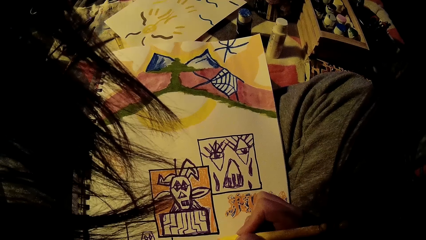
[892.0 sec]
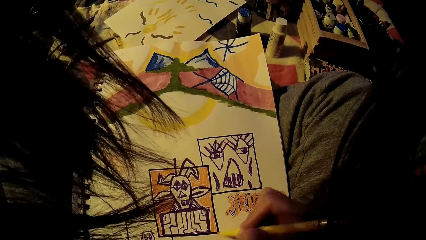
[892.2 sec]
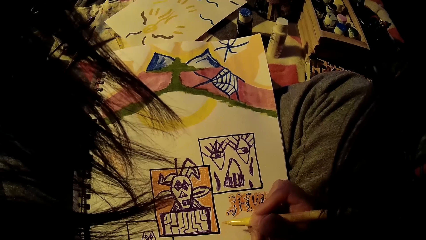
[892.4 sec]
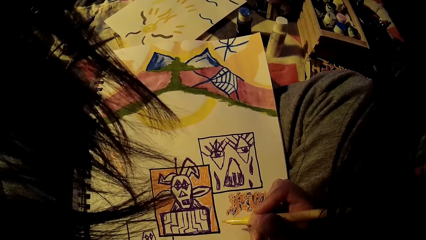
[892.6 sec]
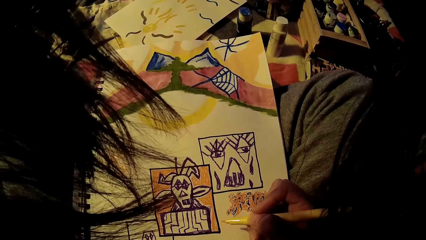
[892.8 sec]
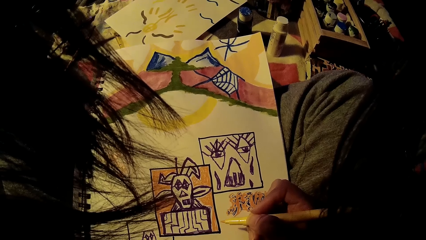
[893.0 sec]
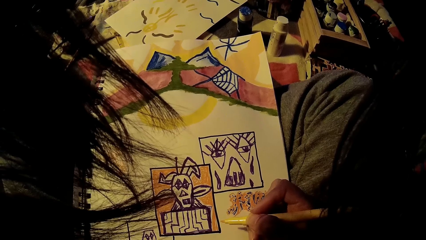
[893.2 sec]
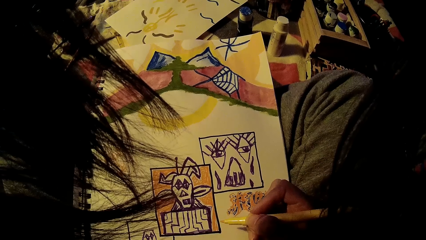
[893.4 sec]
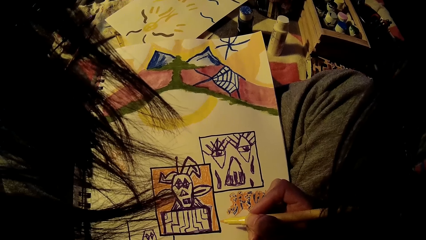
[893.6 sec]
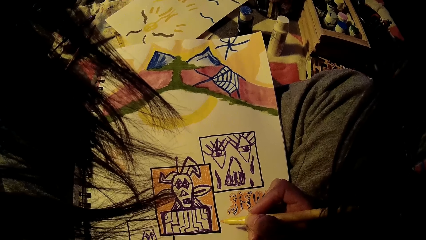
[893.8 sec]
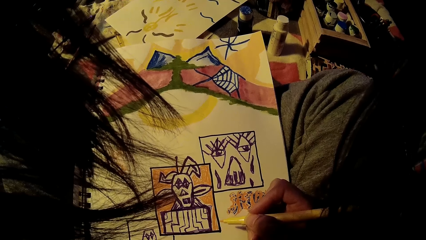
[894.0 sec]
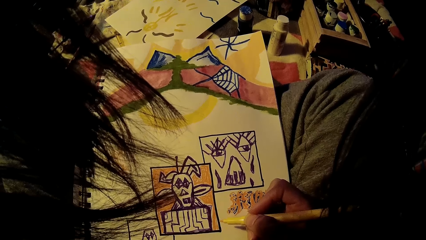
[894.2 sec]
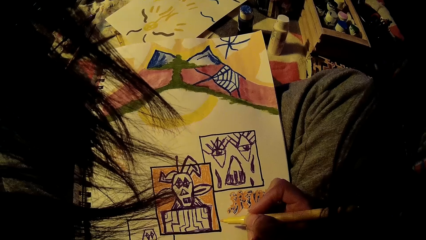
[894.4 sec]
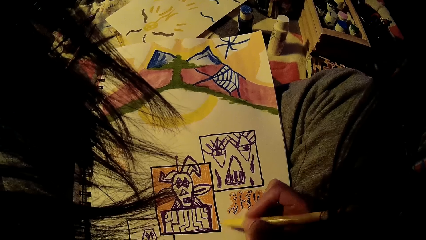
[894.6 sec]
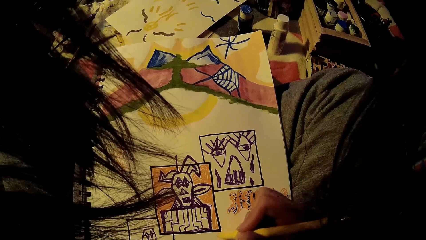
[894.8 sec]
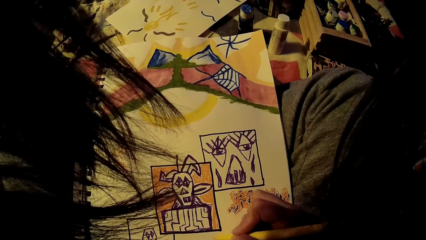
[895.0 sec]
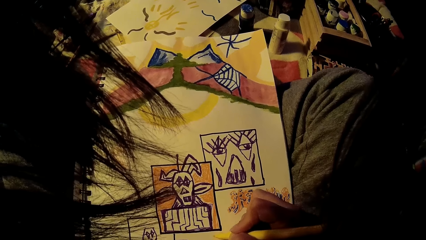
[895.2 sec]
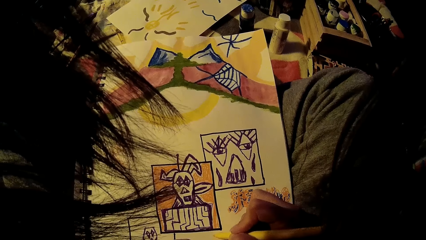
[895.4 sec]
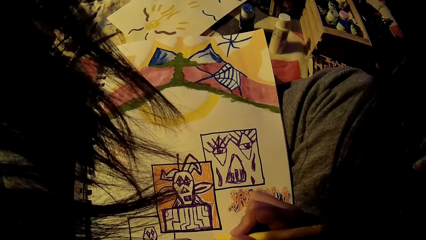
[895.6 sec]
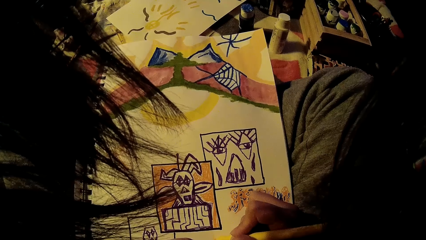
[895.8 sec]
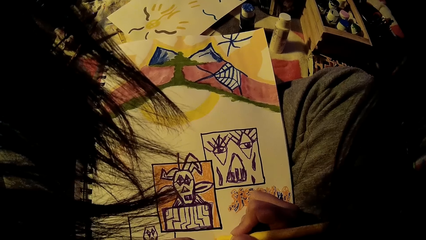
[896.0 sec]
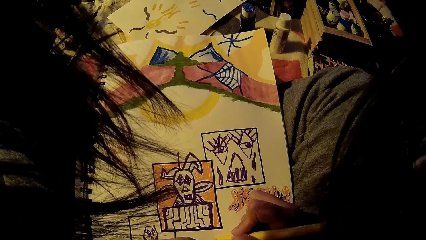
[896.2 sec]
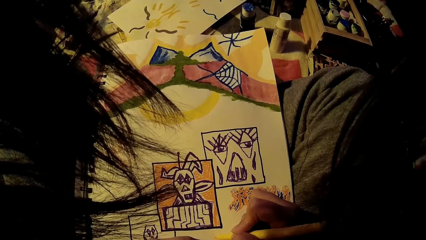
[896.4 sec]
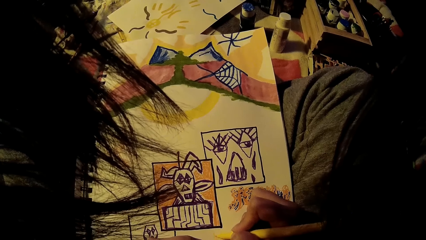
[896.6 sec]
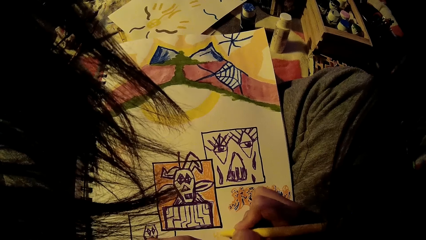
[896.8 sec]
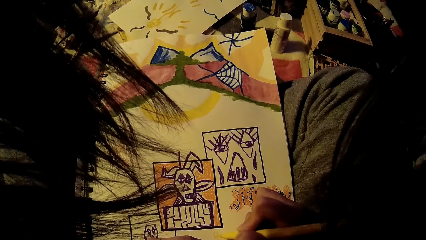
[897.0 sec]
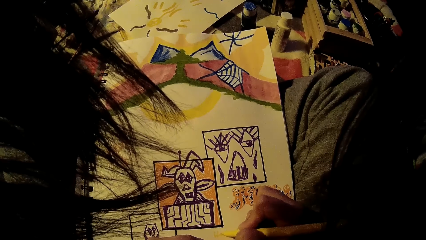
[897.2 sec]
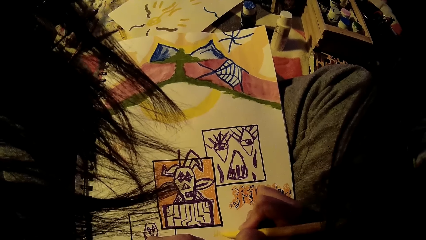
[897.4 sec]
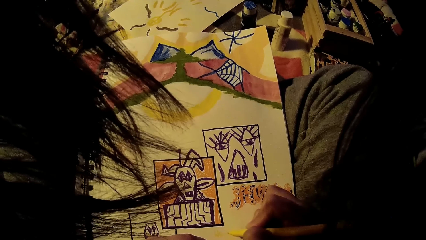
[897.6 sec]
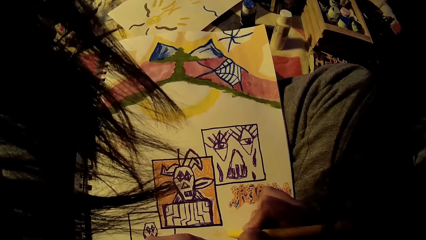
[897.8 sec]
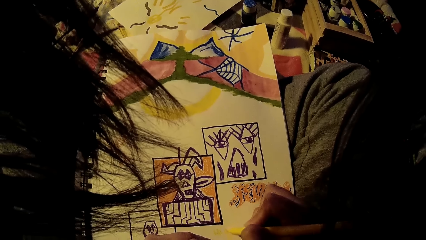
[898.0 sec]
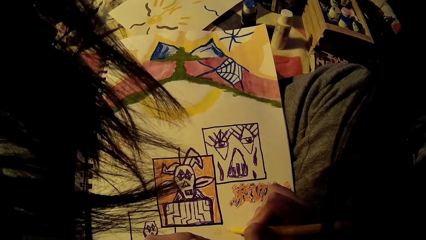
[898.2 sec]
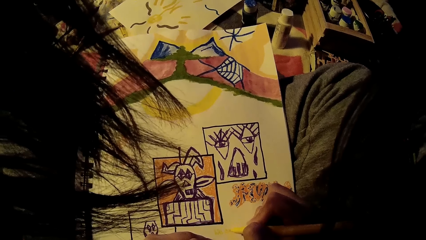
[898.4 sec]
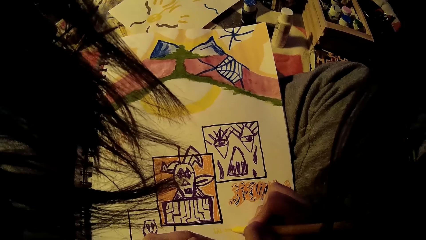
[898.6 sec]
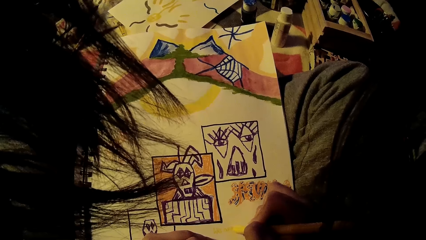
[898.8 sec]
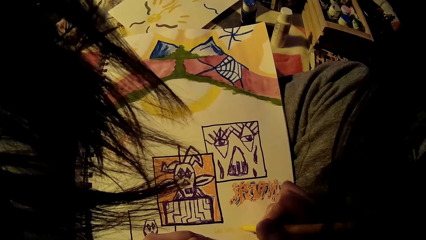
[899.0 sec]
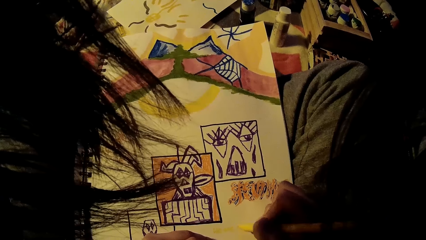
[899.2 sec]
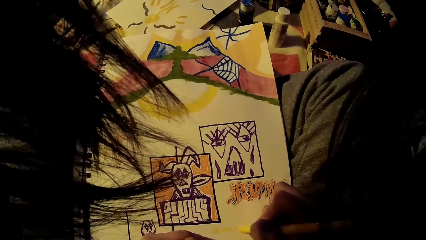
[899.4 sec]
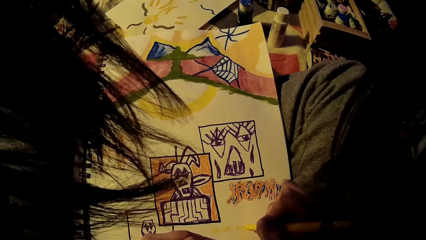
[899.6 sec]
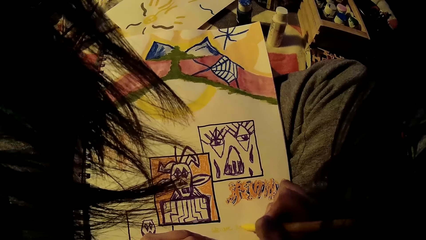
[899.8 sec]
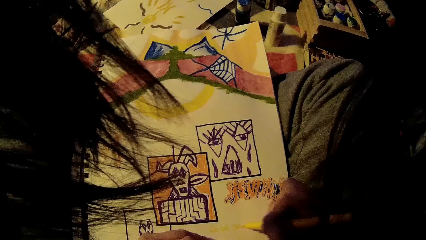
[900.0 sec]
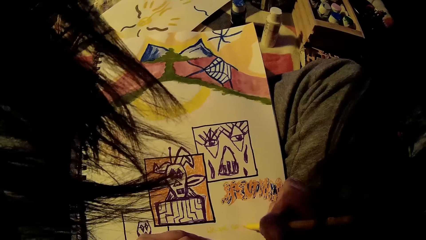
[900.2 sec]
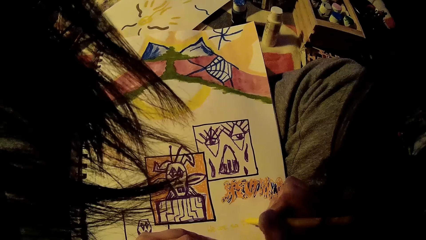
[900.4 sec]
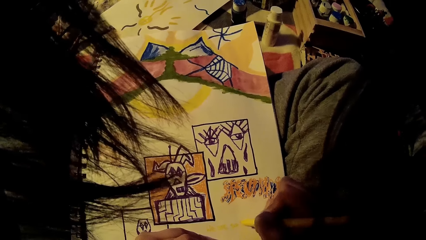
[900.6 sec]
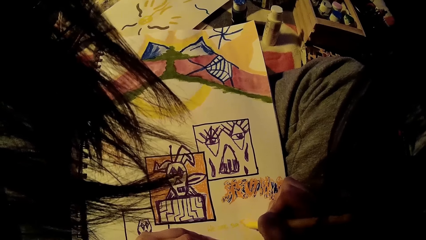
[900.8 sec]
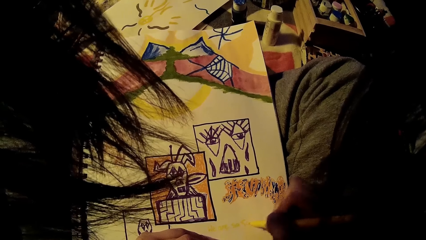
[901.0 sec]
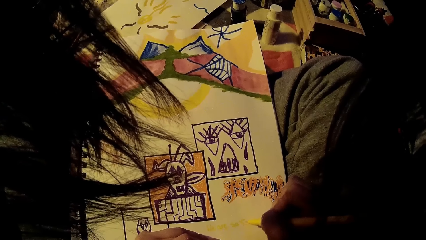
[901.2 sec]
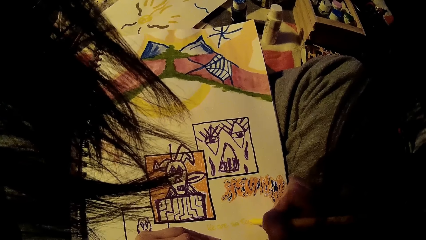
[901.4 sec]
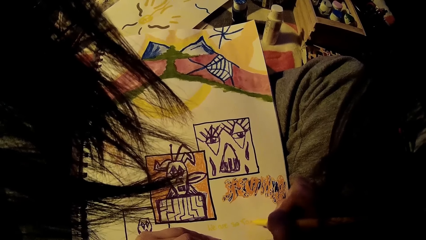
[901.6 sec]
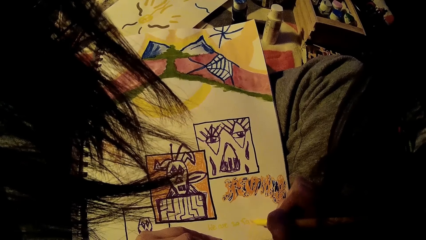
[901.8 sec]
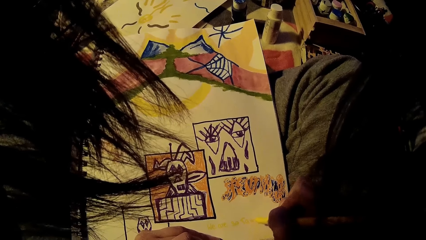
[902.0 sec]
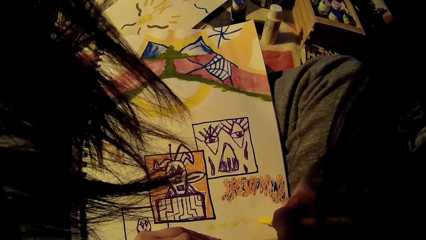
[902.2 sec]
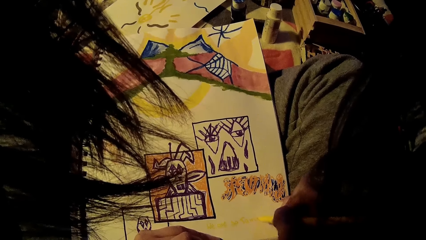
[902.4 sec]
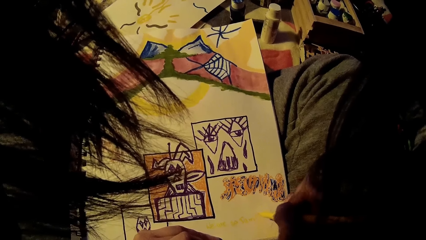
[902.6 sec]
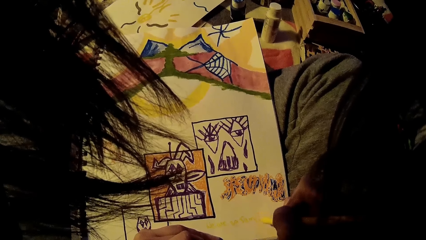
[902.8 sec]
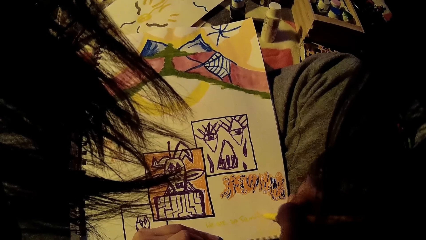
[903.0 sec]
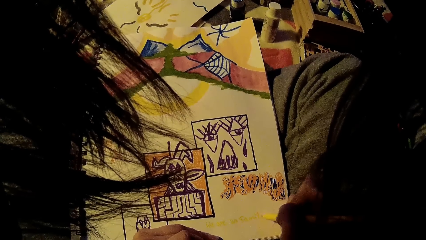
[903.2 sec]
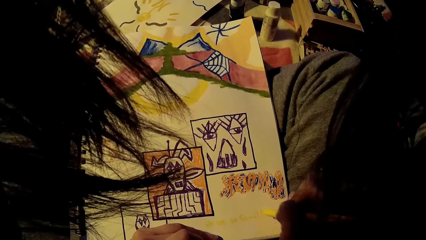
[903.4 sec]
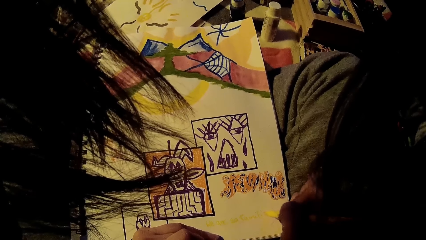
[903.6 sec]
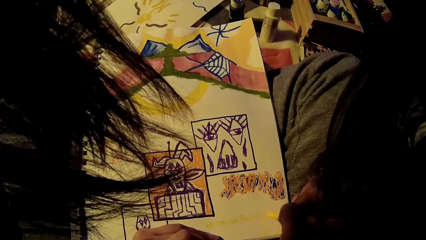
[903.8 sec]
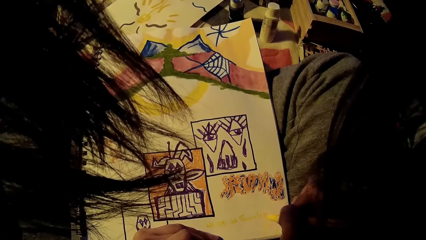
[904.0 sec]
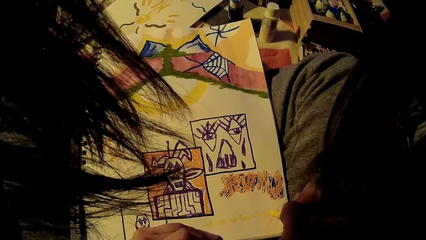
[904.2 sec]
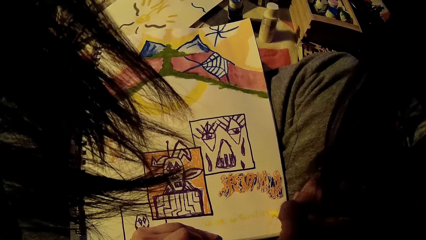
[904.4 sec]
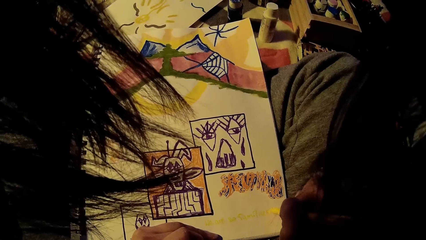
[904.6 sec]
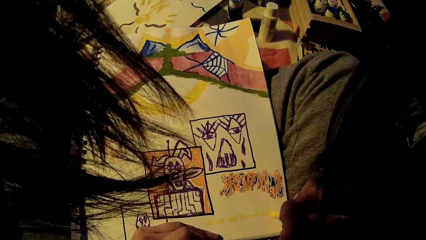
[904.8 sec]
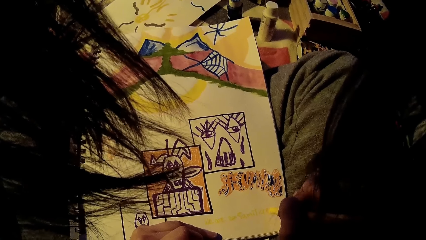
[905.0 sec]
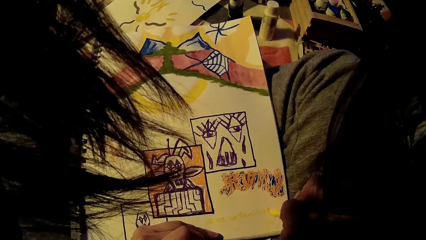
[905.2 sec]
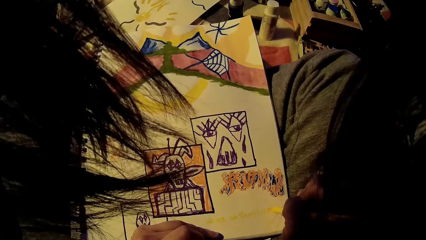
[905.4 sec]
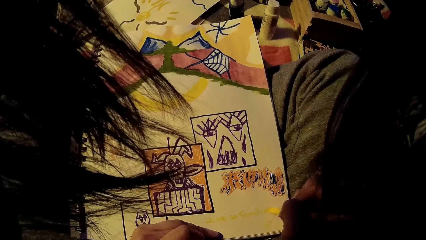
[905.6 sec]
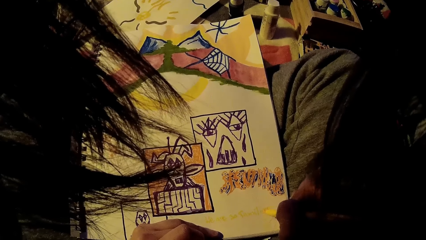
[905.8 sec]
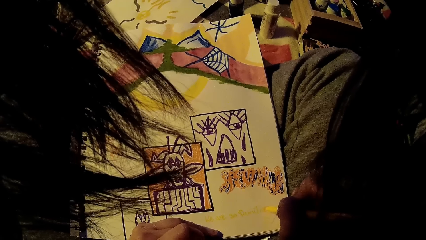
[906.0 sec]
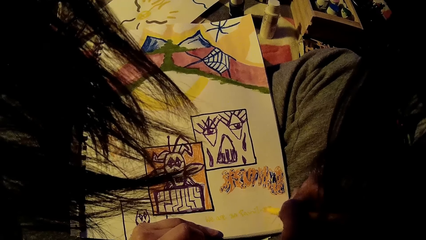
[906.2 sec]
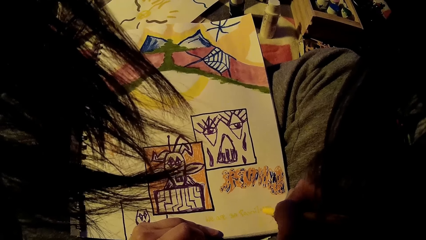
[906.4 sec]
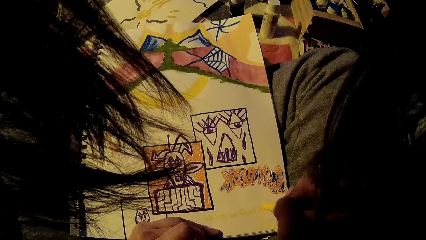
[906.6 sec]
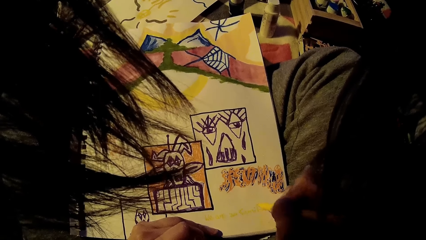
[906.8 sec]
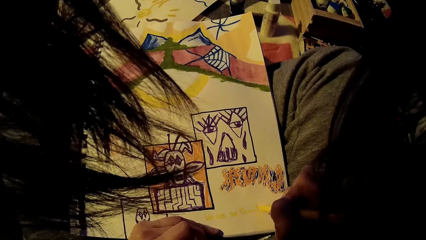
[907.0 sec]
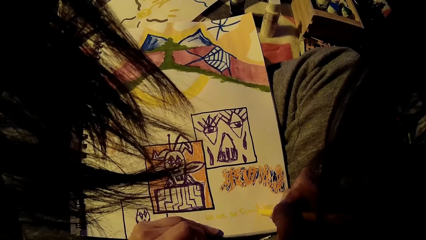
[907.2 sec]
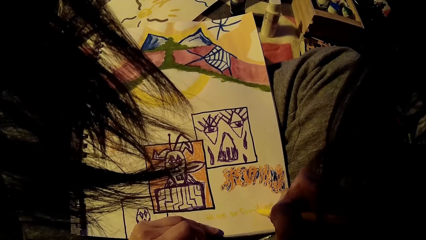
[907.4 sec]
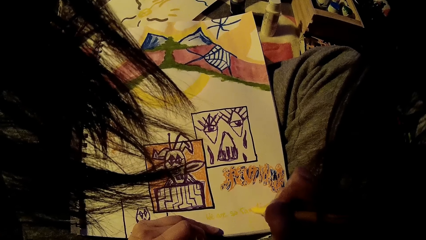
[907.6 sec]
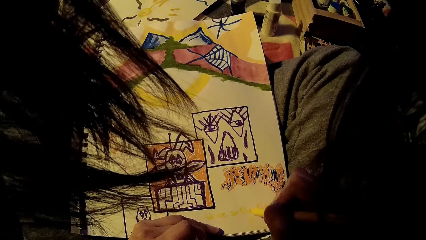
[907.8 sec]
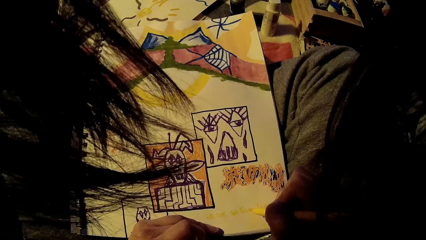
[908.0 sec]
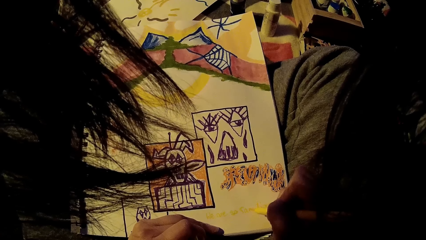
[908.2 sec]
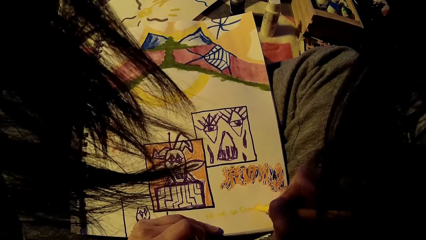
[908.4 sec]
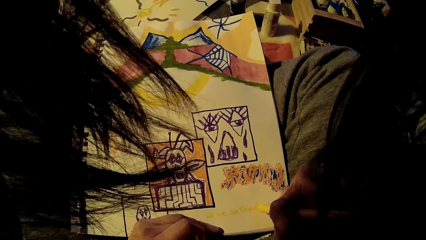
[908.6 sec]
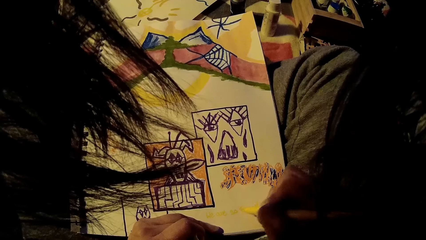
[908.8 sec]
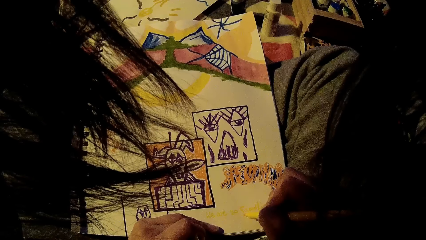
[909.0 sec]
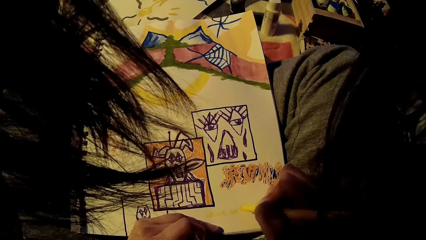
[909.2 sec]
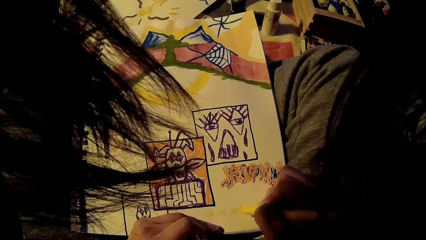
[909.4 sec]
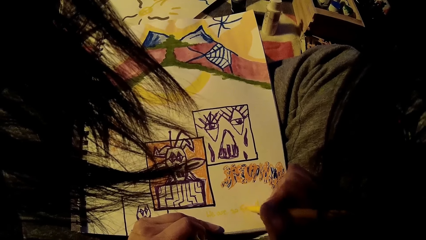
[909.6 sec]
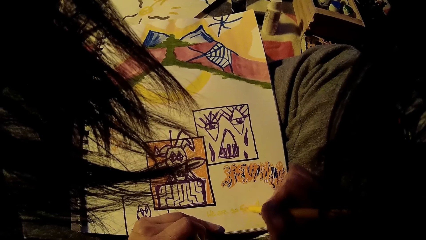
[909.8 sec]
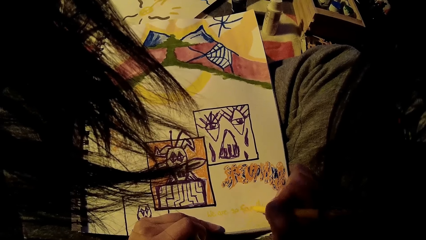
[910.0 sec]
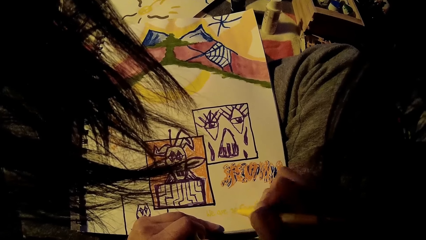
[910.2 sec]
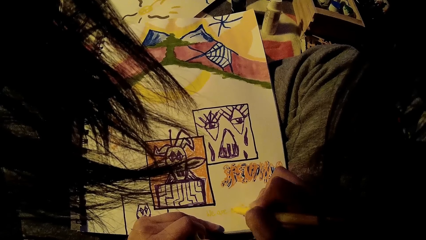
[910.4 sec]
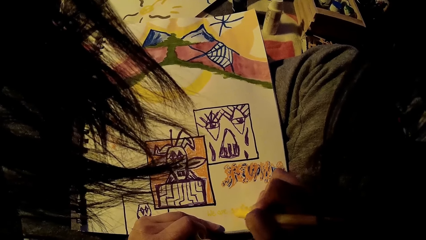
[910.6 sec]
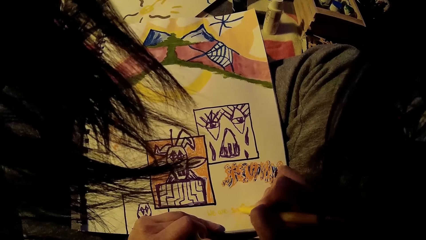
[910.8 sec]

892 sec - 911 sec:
The camera wearer writes on the drawing book with the yellow painting marker in her right hand.
